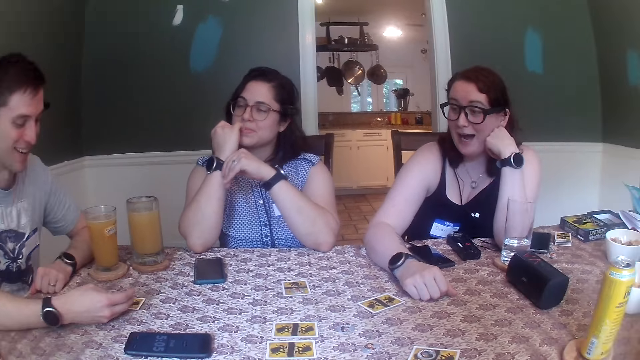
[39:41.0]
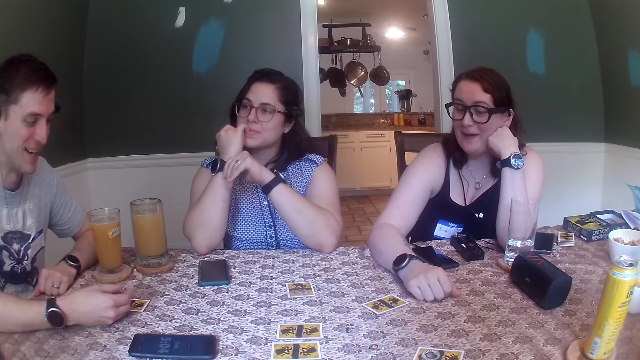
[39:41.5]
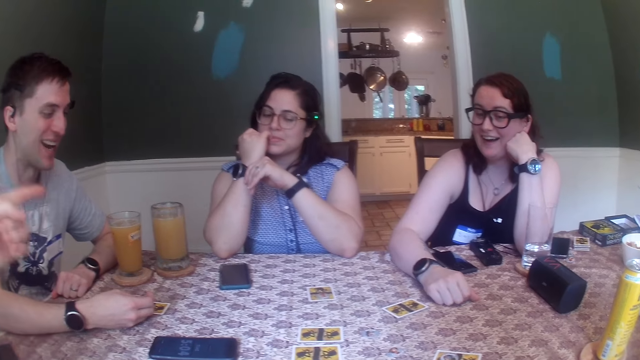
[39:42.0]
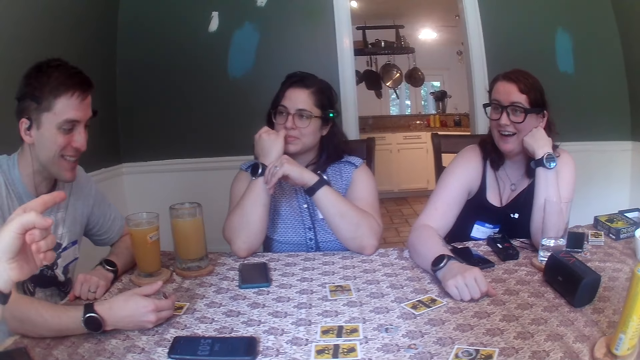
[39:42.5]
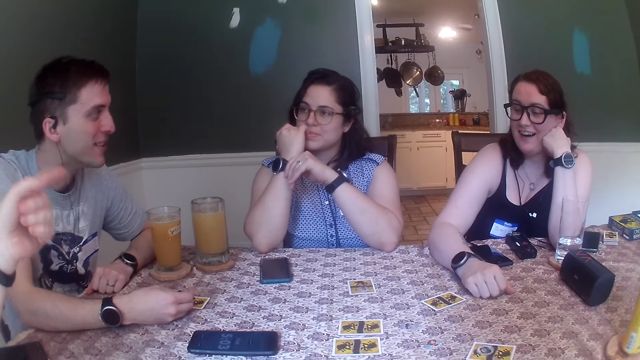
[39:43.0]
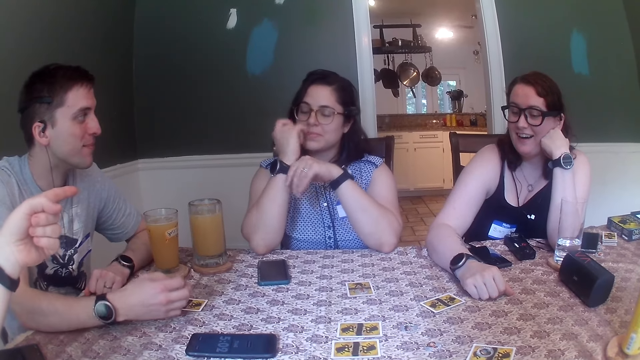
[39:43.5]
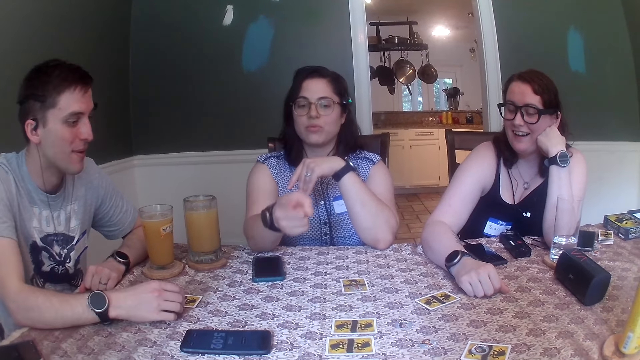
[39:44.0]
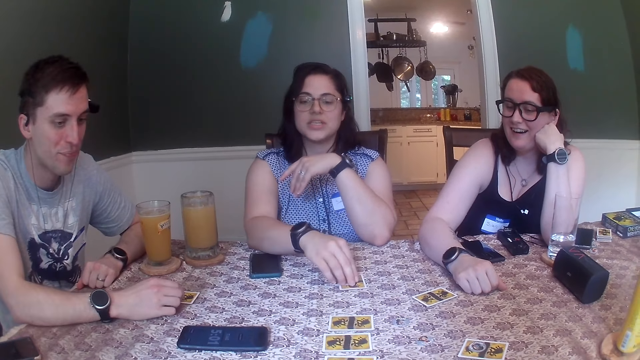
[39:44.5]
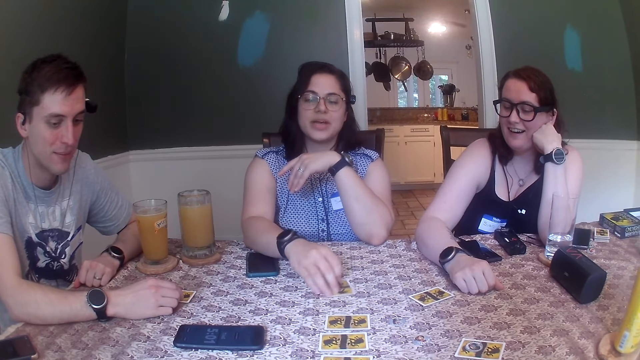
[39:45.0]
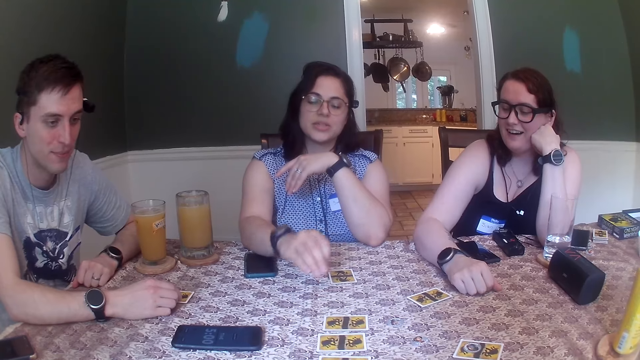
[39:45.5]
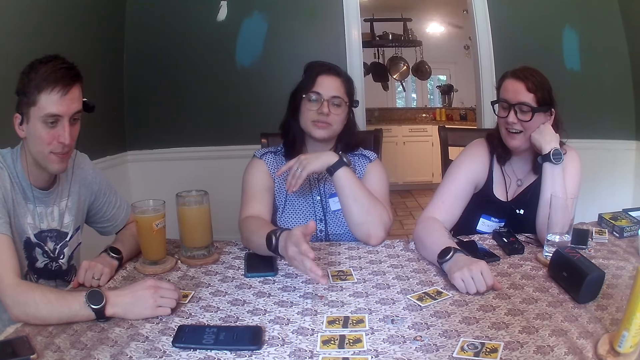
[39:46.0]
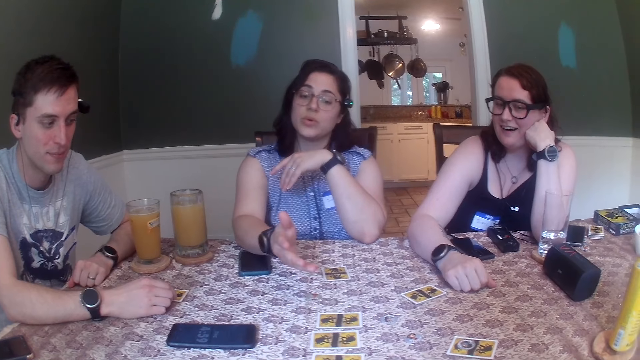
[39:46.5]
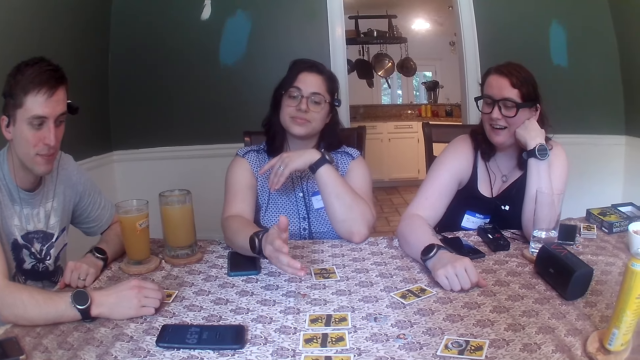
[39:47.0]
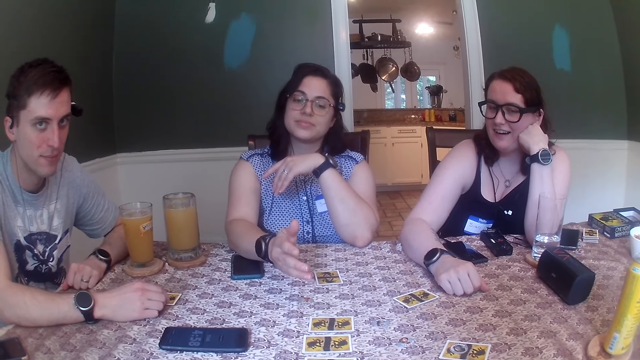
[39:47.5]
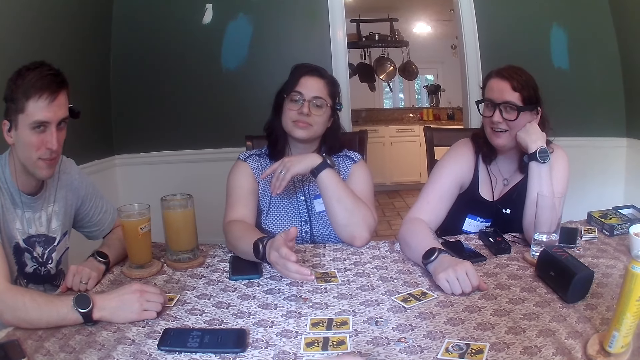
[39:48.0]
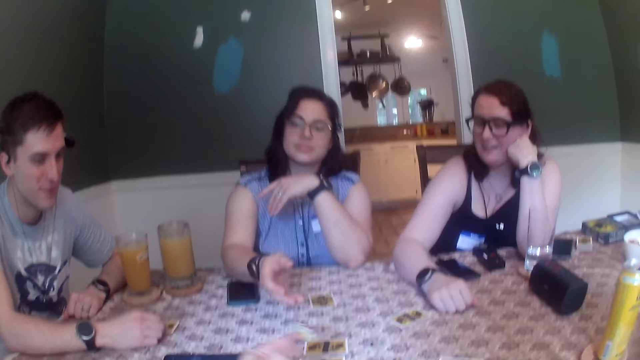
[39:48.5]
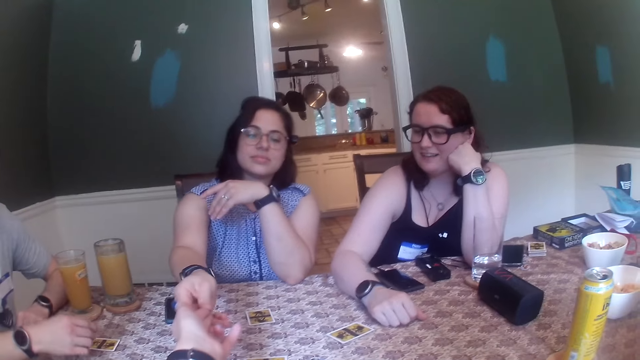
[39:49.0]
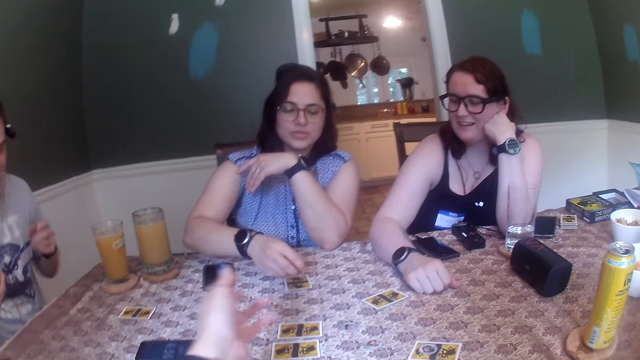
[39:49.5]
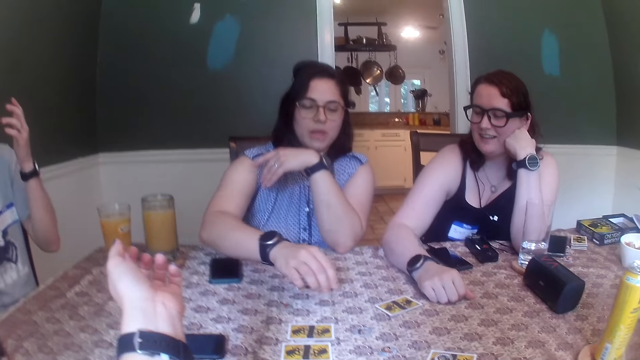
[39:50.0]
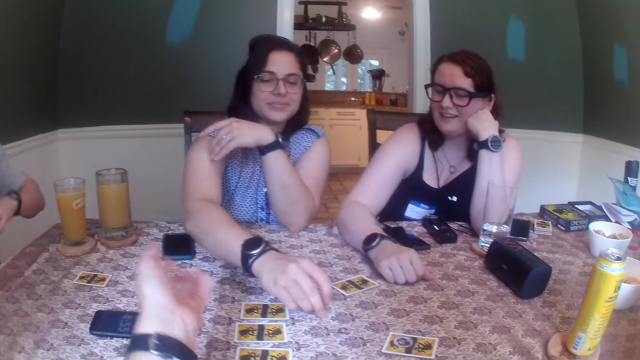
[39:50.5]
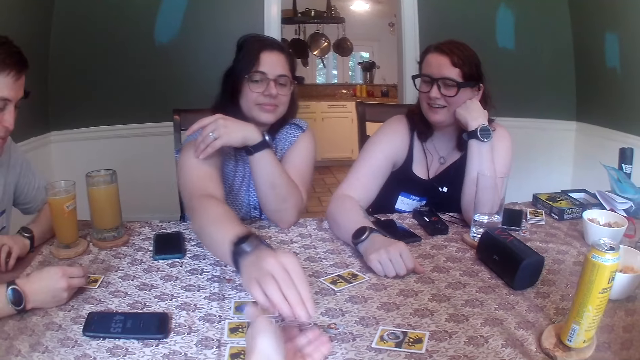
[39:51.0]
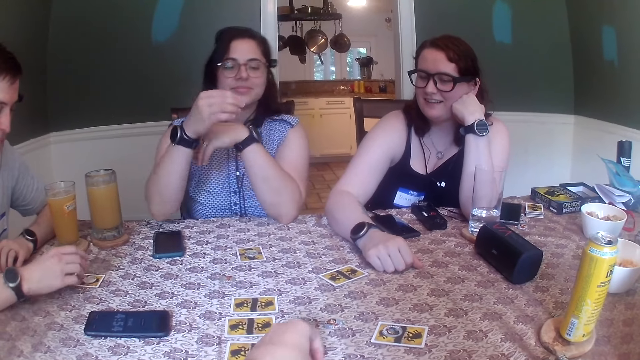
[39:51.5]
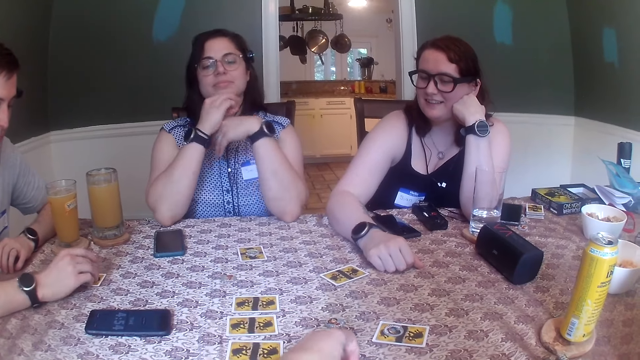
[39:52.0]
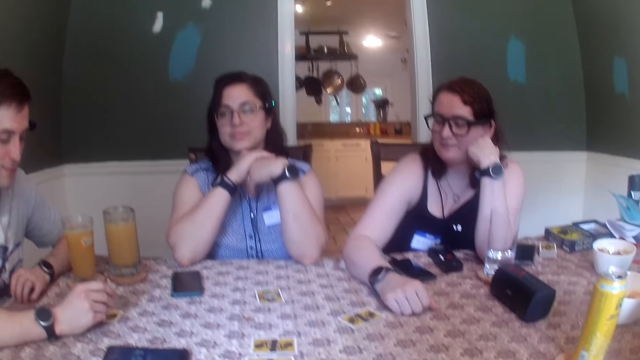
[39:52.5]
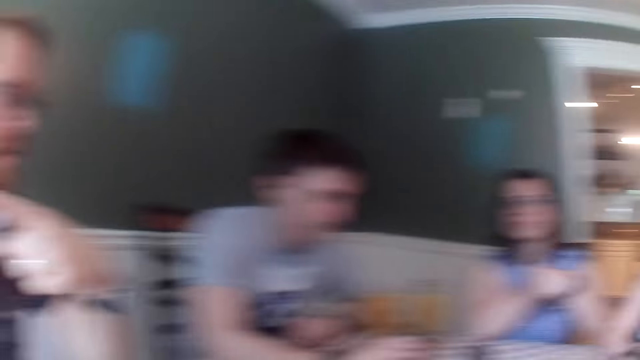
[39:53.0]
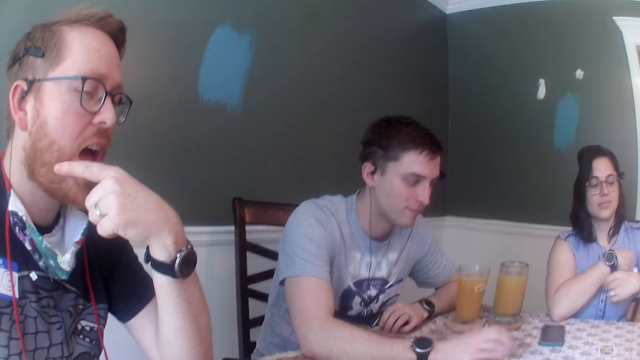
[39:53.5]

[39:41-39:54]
The man converses with the woman. The woman picks up the token on the card with her right hand and drops the token on the table with her right hand. The camera wearer passes a token to the woman with her left hand. The woman collects the tile with her right hand from the camera wearer. The woman drops the token on the card with her right hand, picks up the token on the table with her right hand and passes the tile to the camera wearer with her right hand. The camera wearer converses with another man, the first man, a third man, another woman and the woman. The second man drops the token on the card with his right hand. The camera wearer collects the token from the woman with her left hand. She picks up the token on the table.

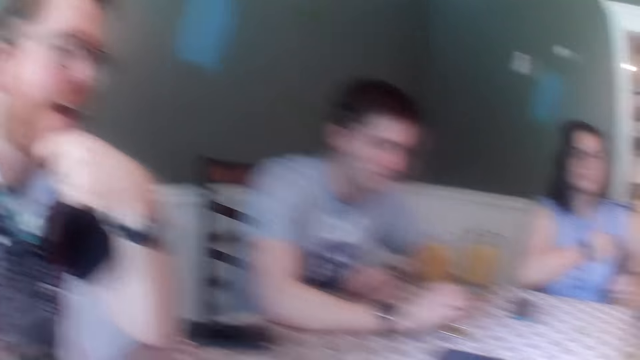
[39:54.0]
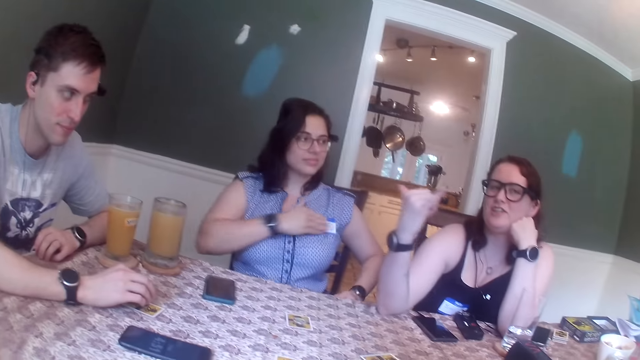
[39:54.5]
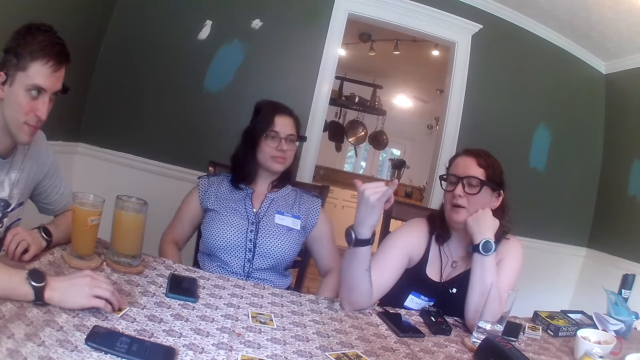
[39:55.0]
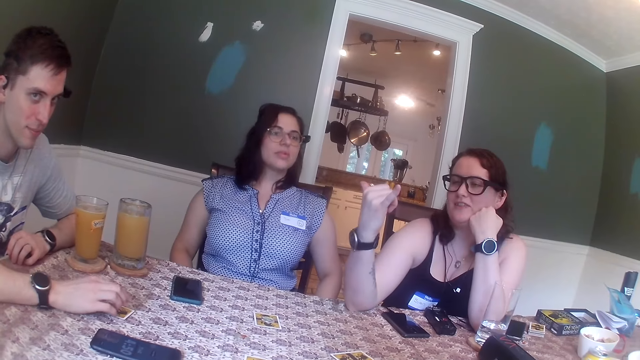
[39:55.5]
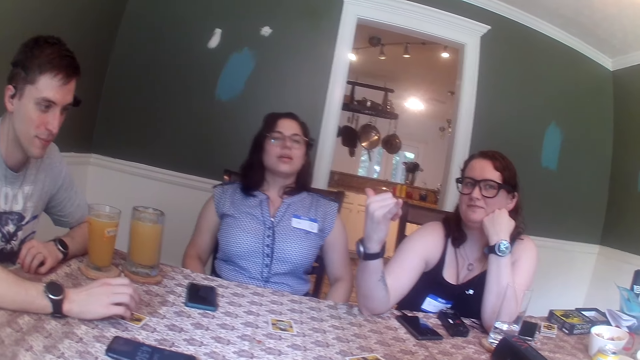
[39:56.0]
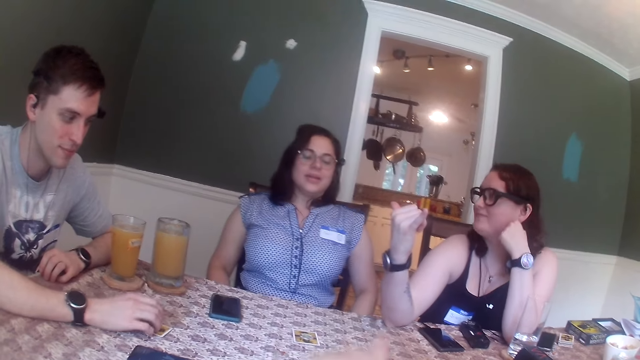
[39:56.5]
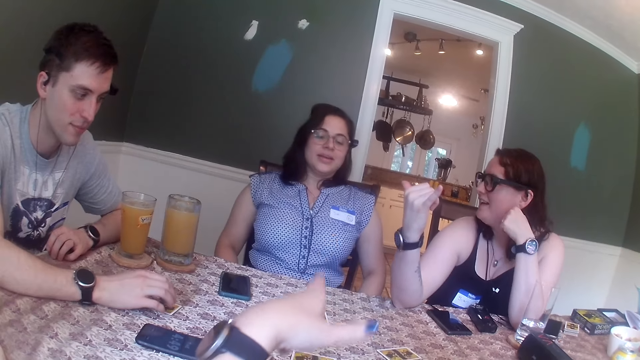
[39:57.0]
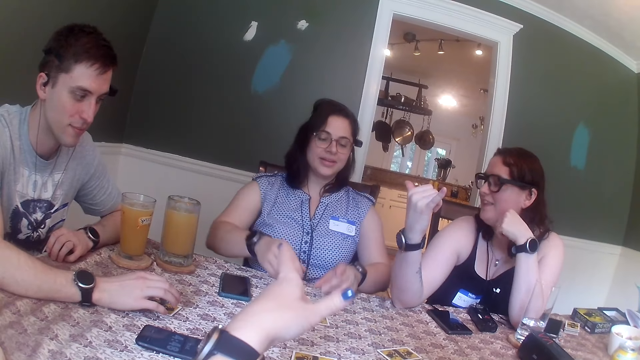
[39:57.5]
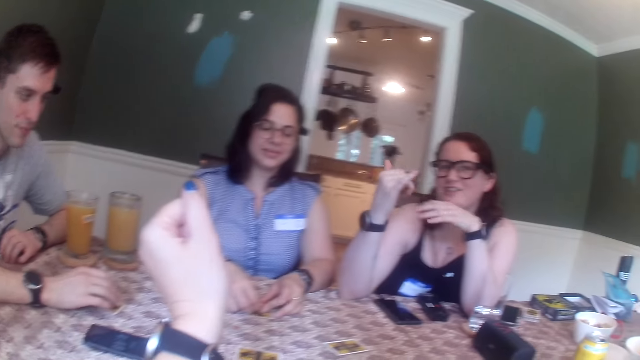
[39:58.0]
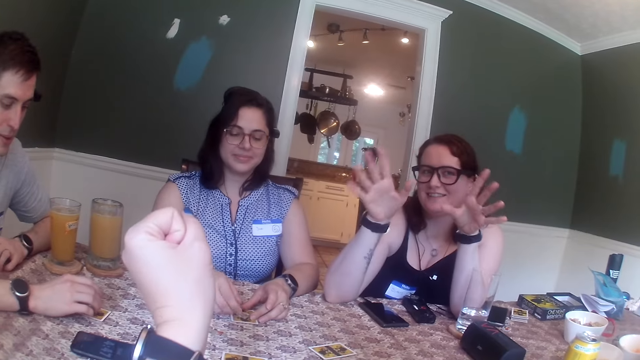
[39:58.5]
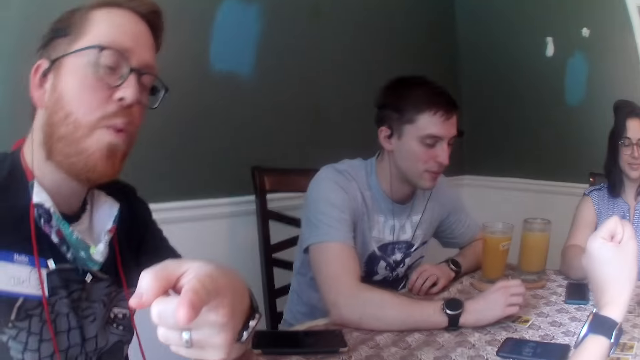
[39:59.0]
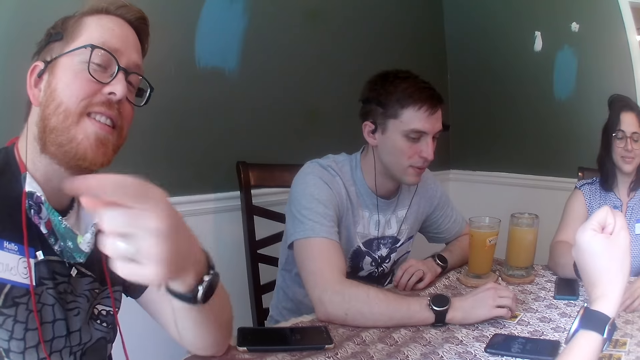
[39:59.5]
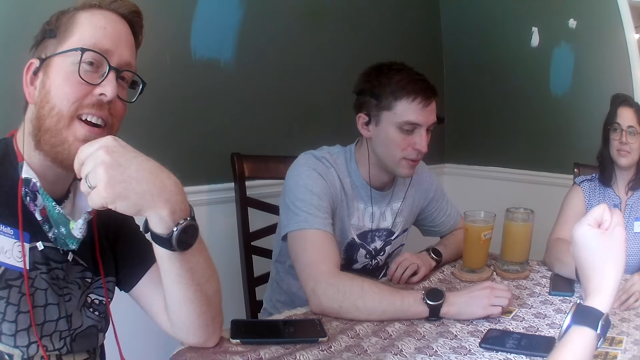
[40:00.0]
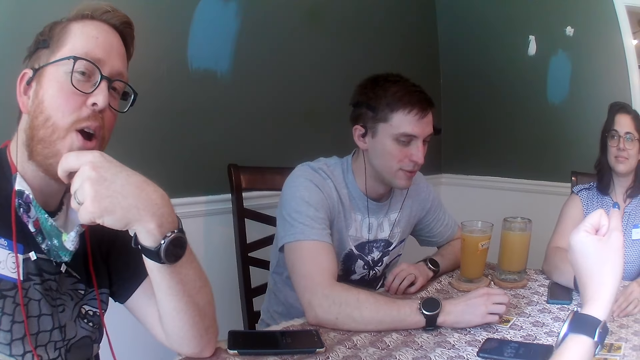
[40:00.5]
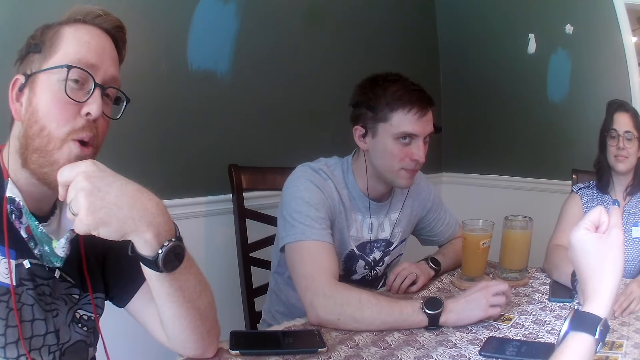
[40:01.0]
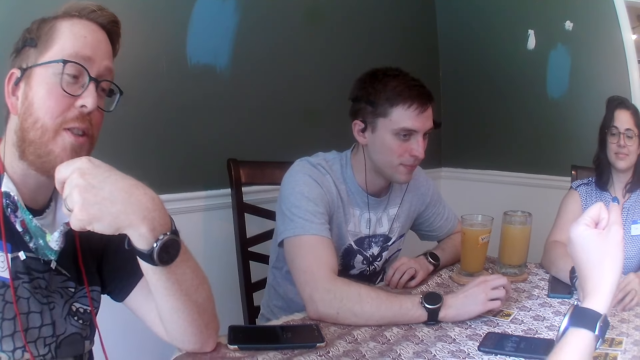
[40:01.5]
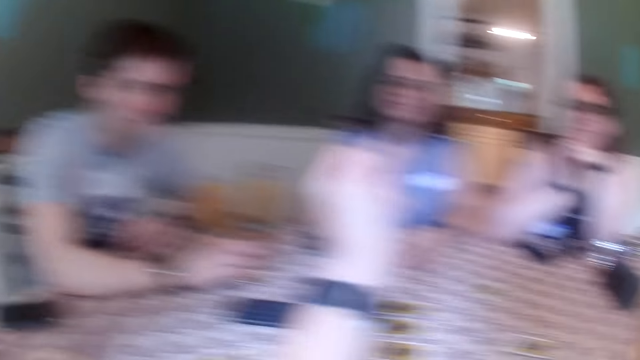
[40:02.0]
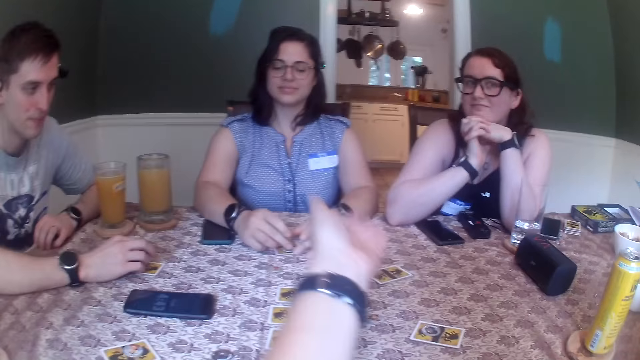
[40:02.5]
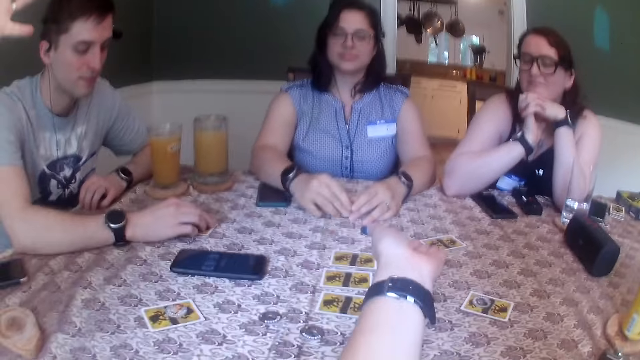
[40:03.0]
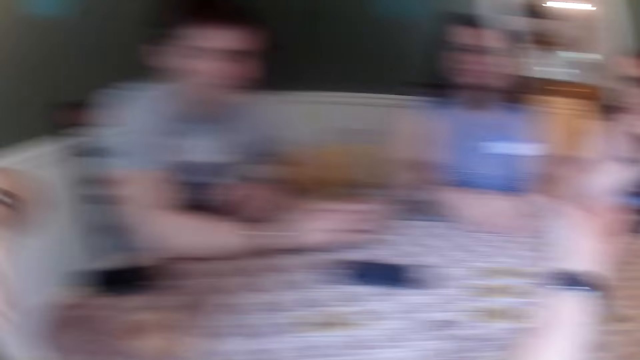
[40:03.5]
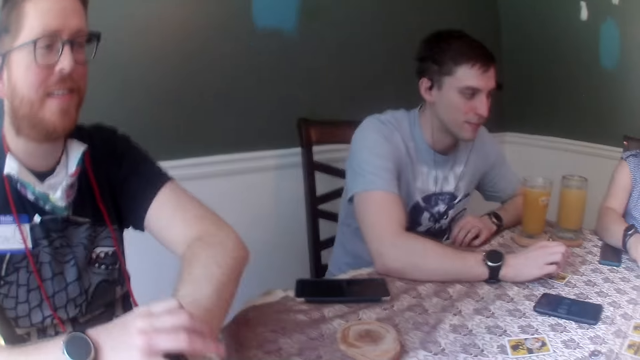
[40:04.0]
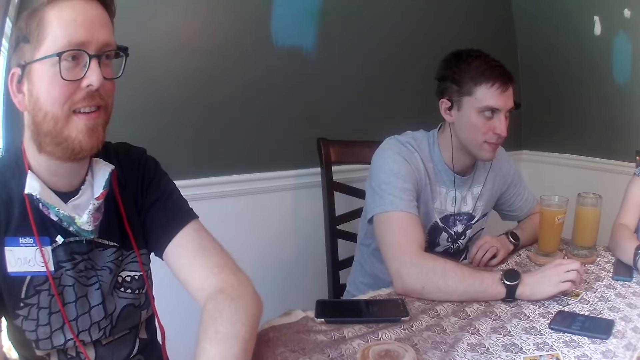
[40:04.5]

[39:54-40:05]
The man taps the card on the table with the tile in his right hand. The woman places both hands on the card on the table.
